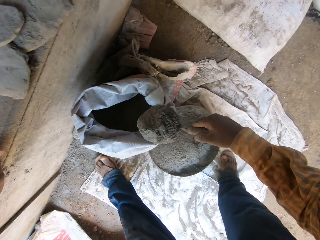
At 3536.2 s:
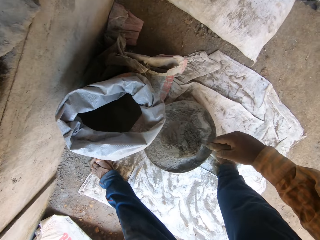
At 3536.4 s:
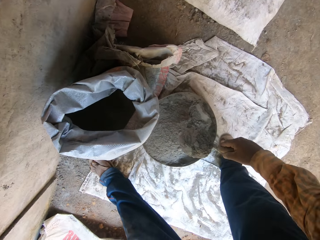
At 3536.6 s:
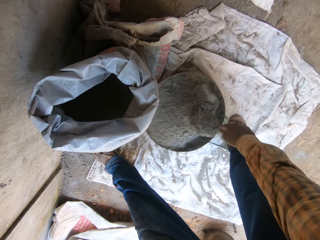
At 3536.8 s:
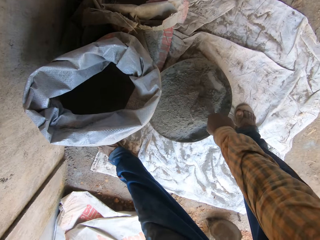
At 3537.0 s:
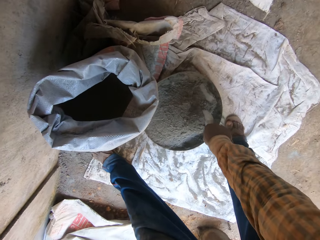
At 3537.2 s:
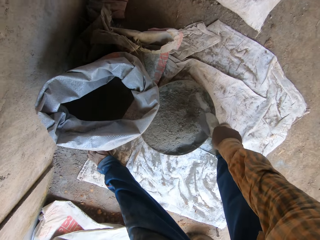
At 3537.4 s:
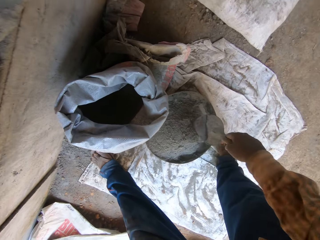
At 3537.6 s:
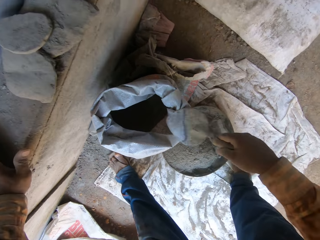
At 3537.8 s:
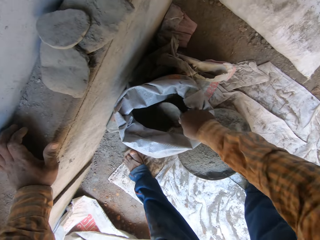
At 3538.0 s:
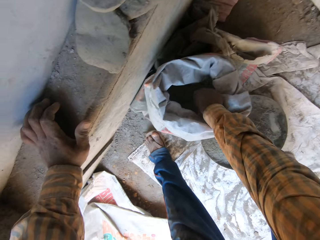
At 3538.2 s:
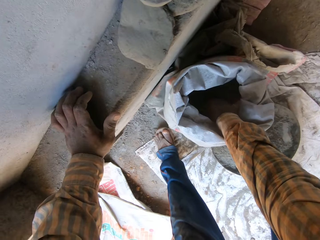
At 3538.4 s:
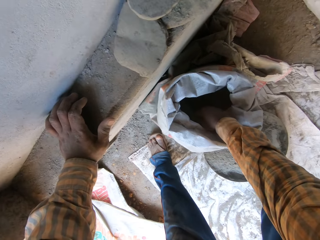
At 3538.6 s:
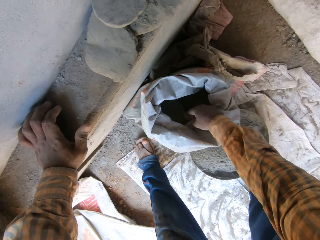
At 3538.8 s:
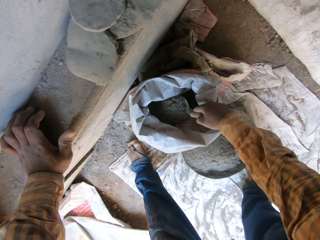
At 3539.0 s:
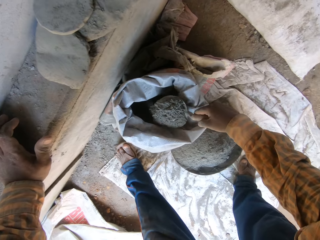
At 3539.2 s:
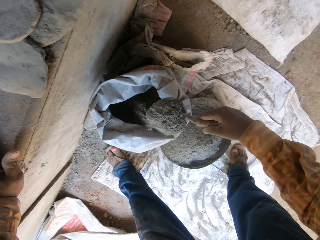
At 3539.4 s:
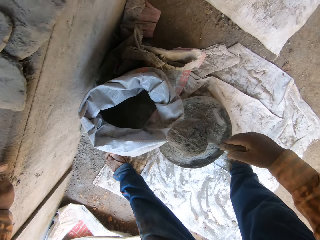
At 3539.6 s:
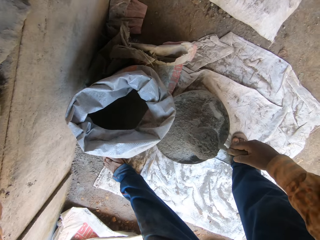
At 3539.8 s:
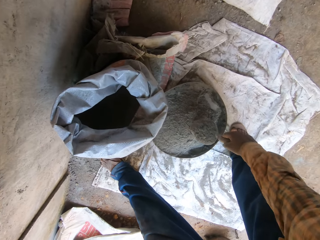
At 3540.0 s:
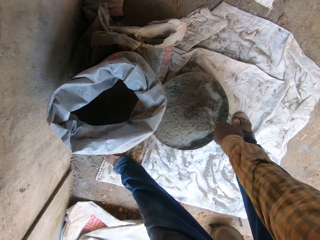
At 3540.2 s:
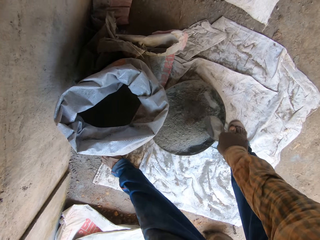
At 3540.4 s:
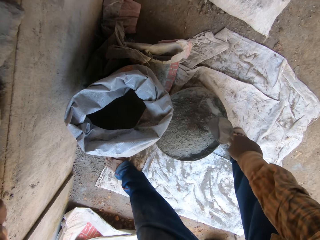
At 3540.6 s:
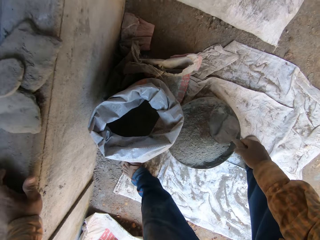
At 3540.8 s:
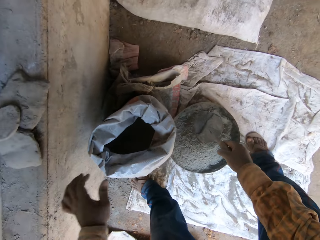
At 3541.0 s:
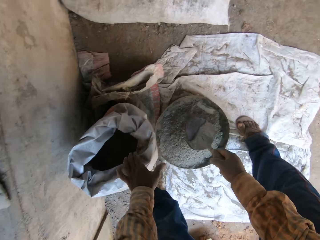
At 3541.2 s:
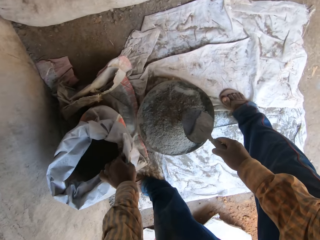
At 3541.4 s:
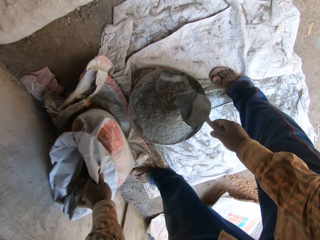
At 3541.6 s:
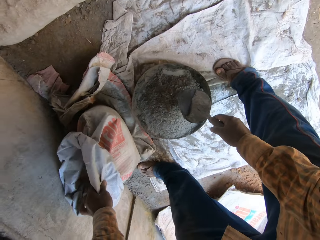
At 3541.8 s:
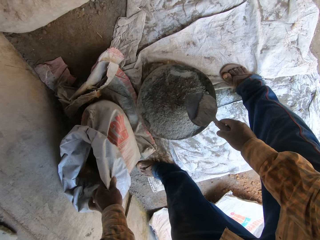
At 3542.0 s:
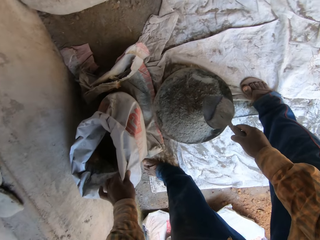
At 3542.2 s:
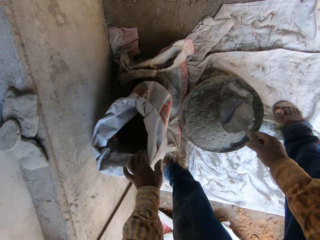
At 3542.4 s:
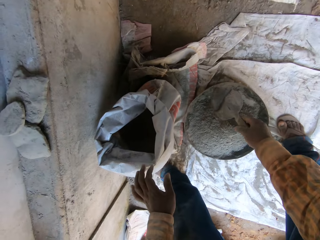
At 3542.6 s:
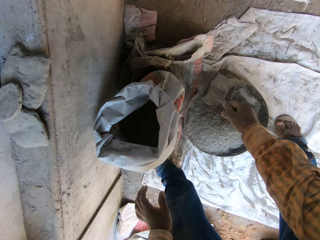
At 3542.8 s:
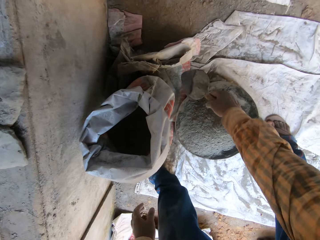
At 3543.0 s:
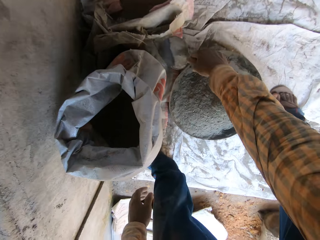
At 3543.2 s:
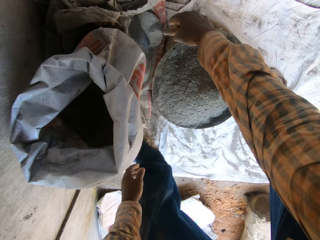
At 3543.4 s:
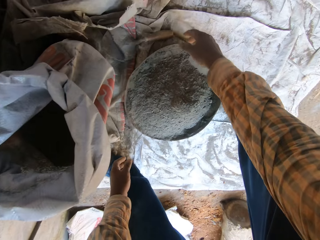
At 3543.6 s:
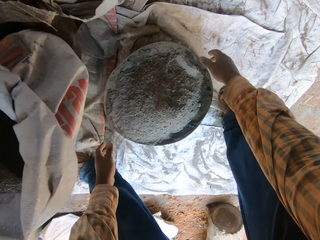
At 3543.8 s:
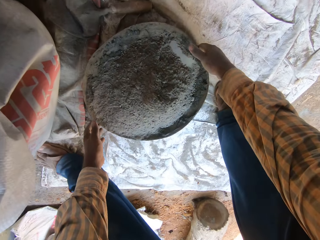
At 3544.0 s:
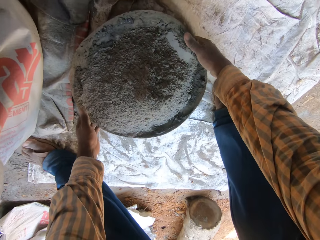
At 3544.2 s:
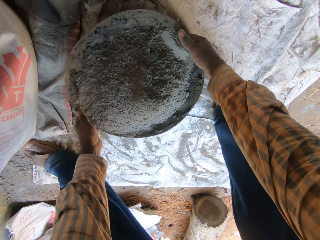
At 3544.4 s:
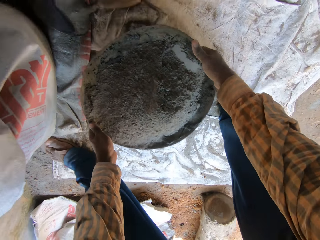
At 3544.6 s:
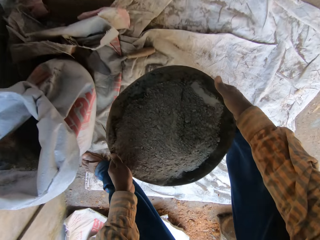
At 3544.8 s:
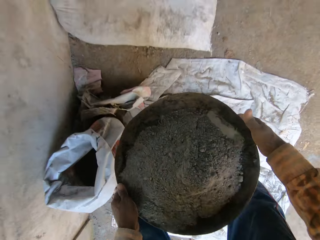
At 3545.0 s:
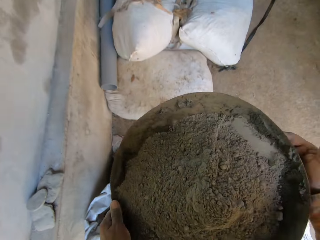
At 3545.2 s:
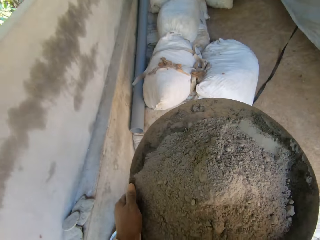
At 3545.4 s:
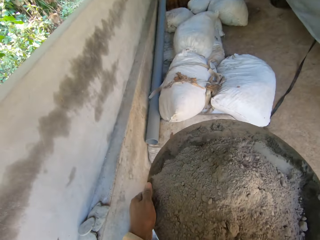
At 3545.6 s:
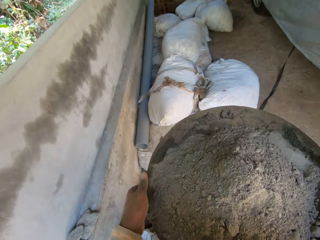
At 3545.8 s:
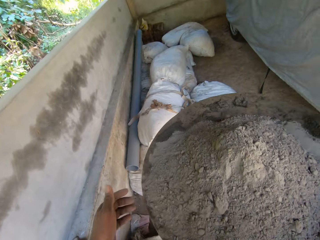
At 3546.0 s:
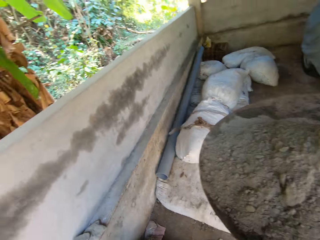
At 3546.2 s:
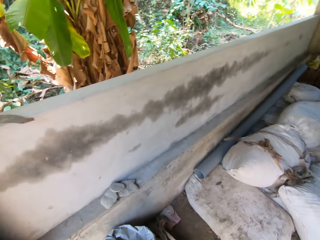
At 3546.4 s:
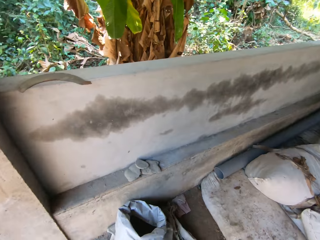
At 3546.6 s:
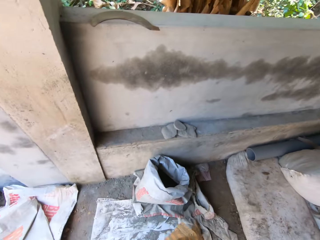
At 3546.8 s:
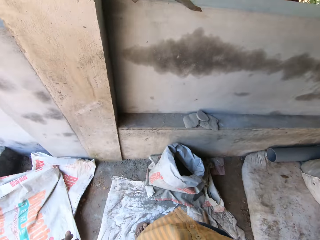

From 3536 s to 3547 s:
The camera wearer adjusts the bag of cement with his left hand. He drops the trowel on the floor with his right hand. He lifts the head pan with both hands.

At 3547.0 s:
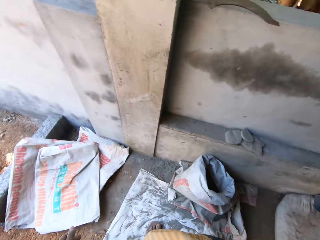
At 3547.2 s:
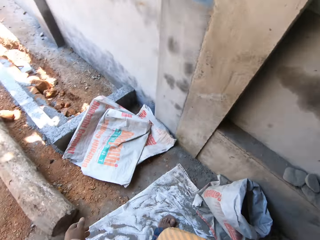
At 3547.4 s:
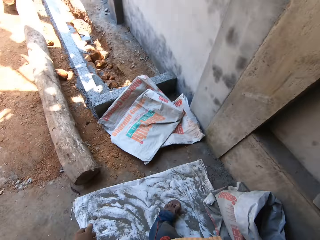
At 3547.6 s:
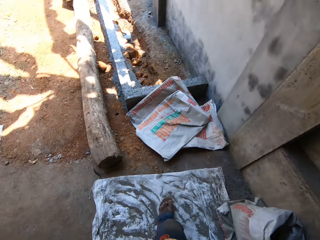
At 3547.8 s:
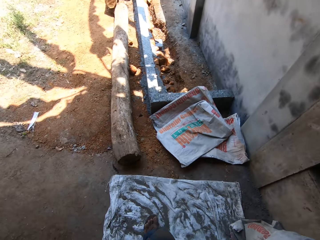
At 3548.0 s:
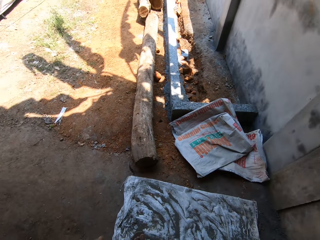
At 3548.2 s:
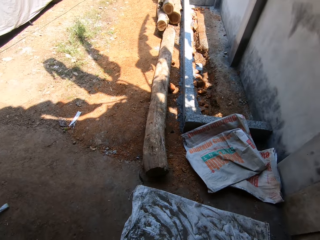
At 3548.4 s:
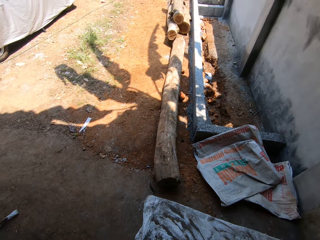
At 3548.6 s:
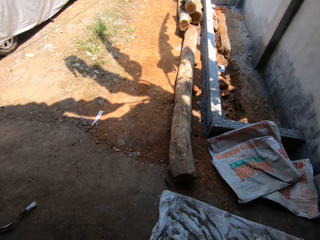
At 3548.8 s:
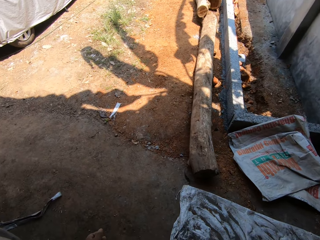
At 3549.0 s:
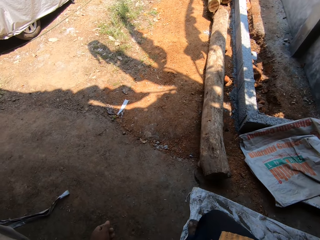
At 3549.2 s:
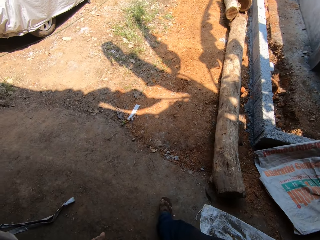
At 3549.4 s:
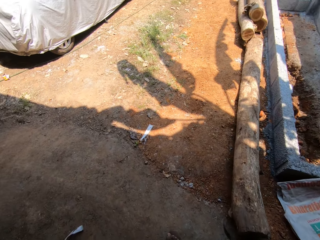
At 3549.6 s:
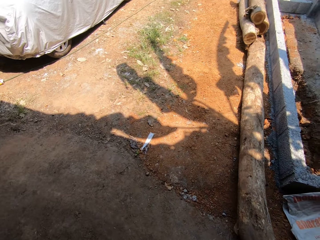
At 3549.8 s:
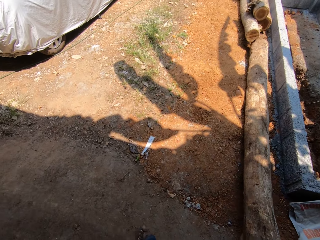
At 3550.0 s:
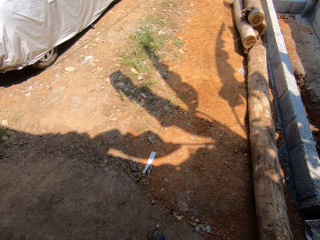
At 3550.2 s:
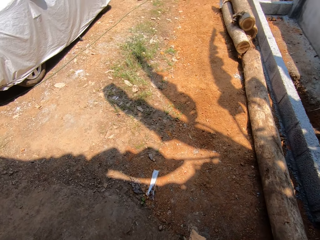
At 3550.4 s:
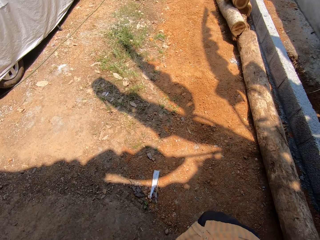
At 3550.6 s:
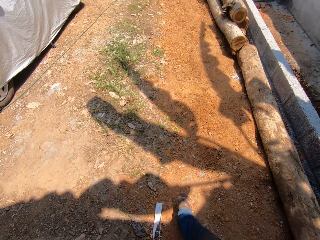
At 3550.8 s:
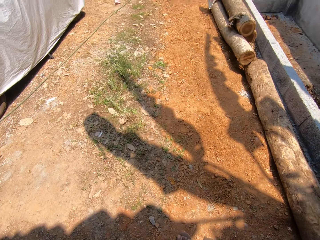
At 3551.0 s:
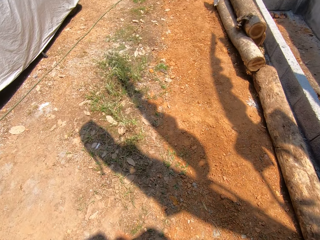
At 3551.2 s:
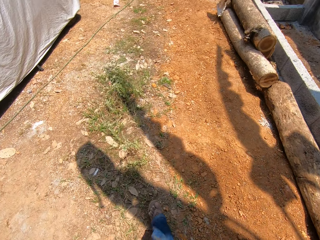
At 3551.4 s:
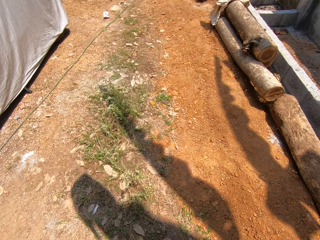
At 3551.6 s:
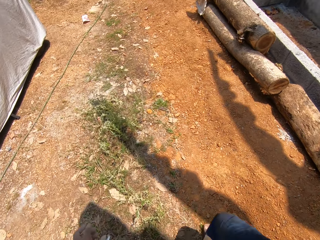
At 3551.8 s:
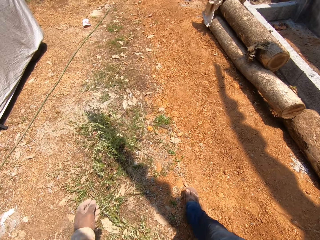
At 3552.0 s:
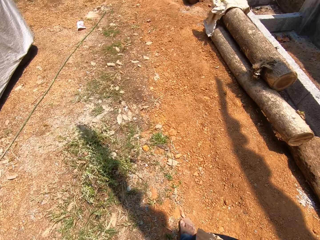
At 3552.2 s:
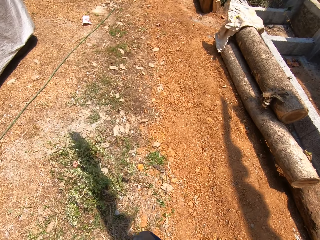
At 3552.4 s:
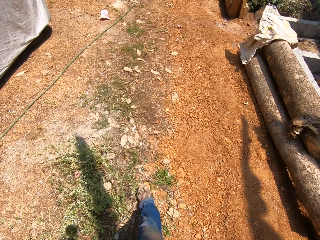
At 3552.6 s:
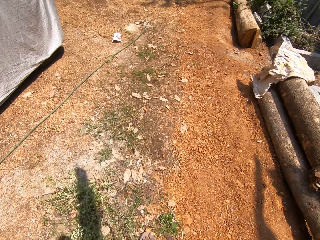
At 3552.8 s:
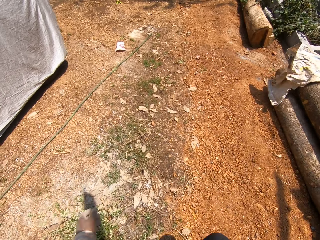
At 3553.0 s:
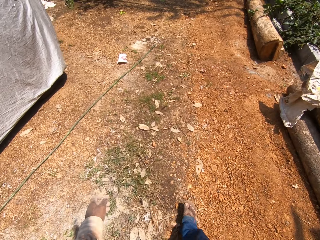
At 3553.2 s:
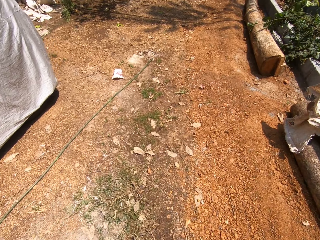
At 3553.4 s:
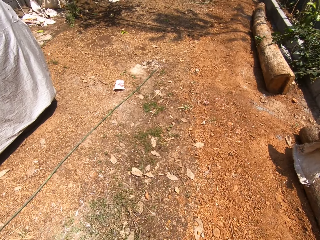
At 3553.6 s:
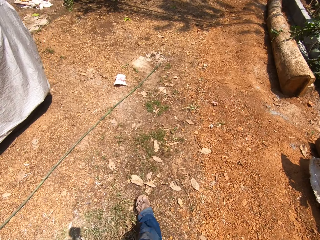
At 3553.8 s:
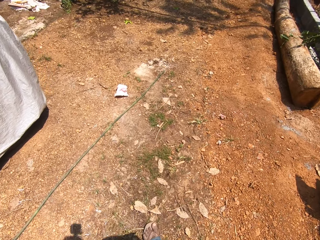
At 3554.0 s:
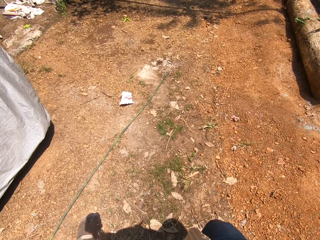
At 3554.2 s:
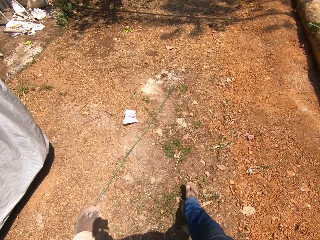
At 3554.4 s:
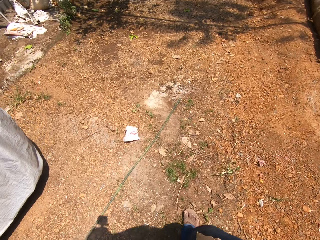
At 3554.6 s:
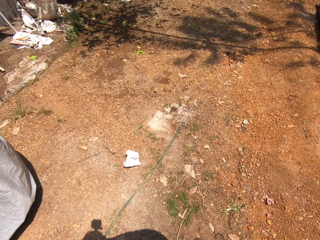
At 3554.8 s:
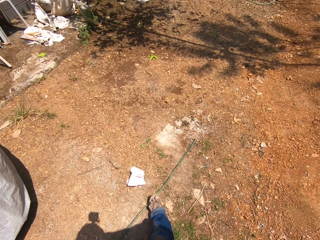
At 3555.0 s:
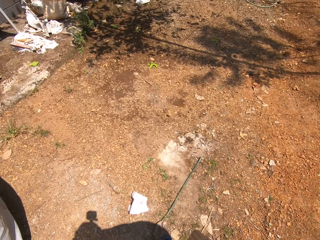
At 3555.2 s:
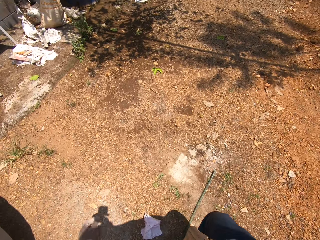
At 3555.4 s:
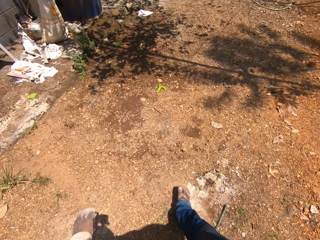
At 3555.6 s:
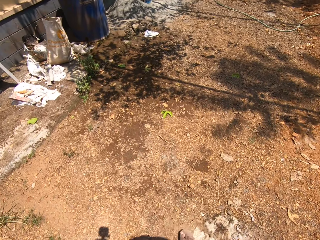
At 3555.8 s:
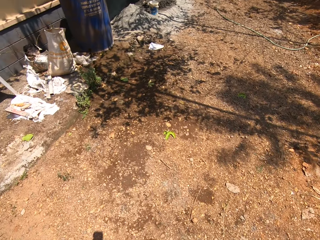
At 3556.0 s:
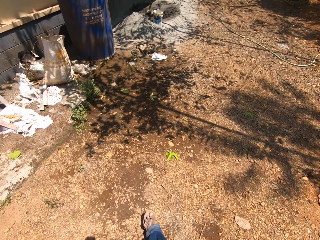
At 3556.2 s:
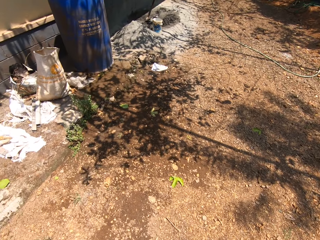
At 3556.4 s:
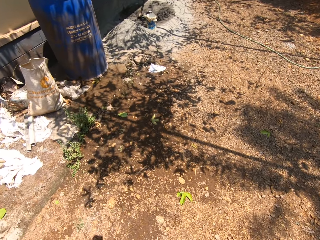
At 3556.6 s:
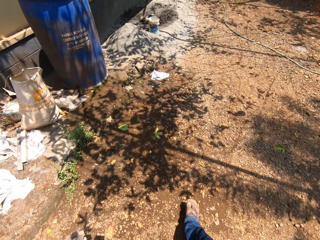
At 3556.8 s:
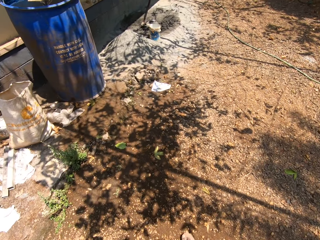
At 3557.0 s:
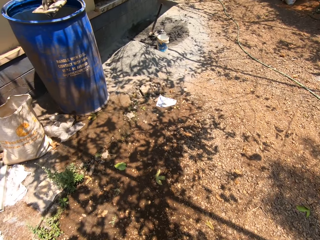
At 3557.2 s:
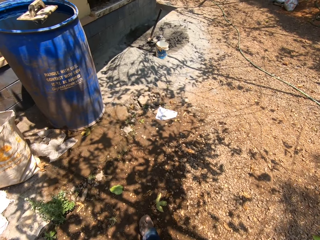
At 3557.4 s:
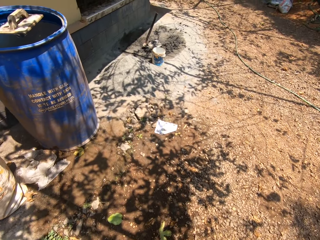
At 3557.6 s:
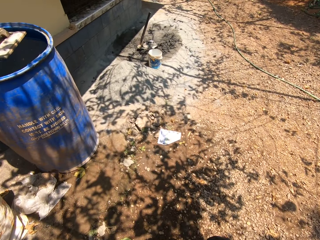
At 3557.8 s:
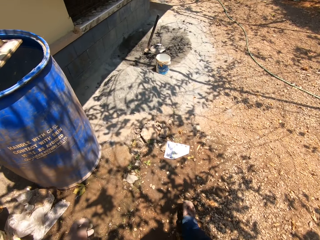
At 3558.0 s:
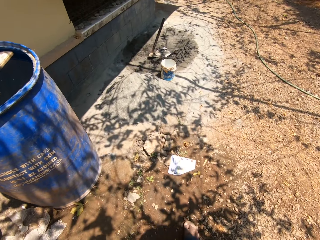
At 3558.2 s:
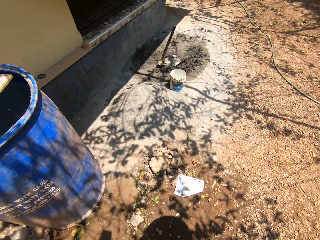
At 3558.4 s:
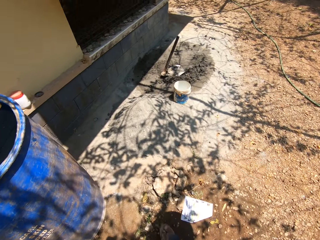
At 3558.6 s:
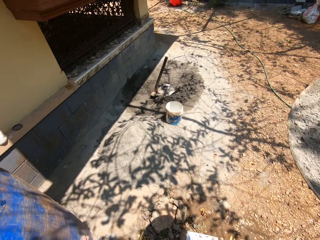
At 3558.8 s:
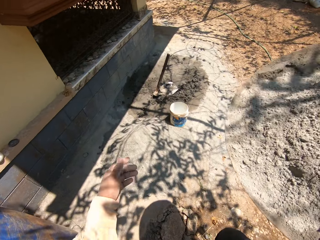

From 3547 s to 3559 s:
The camera wearer walks across a compound.
